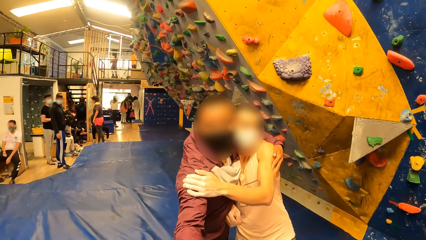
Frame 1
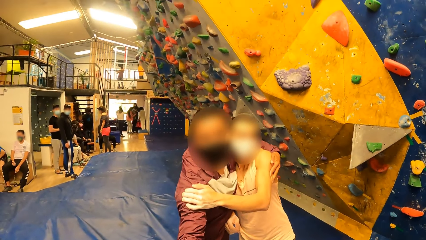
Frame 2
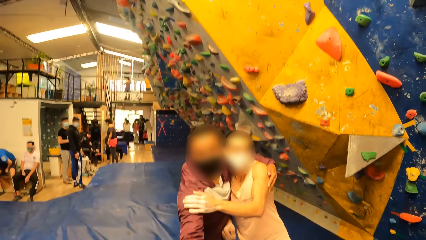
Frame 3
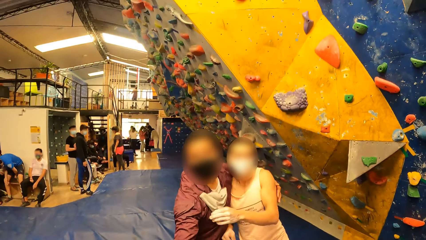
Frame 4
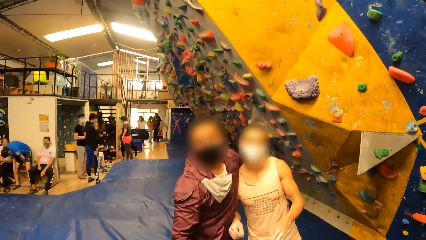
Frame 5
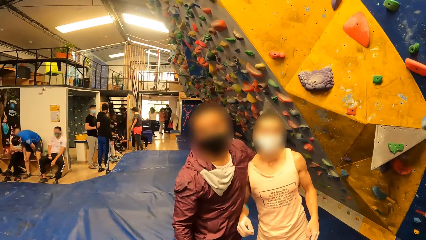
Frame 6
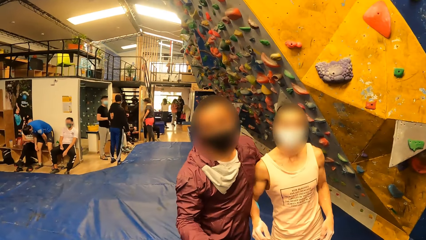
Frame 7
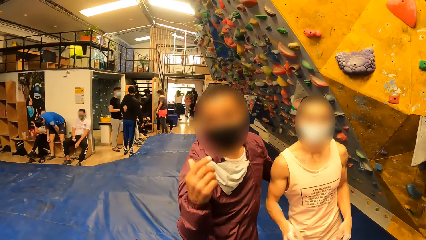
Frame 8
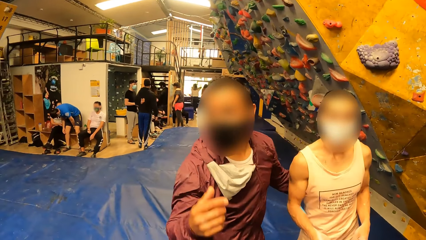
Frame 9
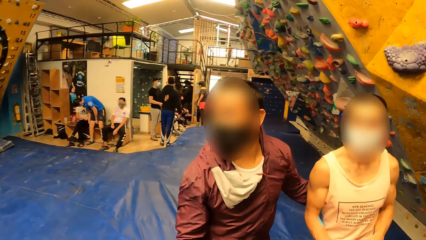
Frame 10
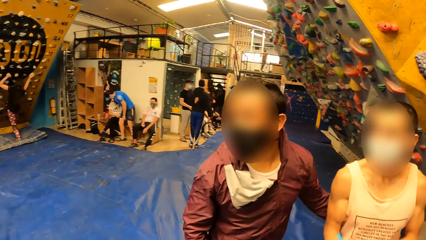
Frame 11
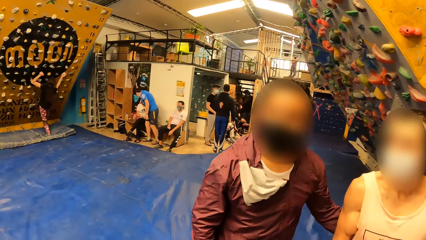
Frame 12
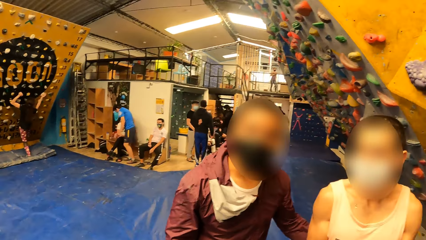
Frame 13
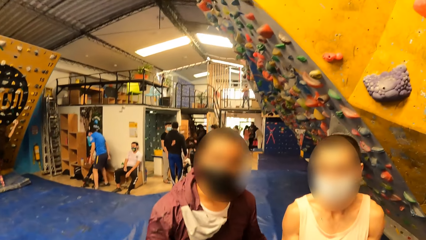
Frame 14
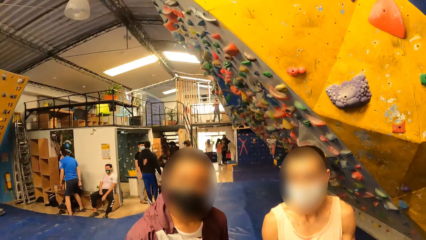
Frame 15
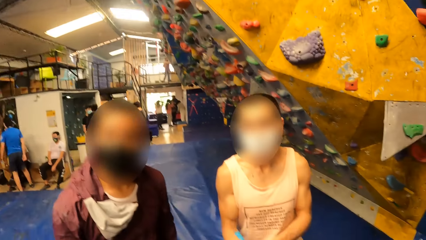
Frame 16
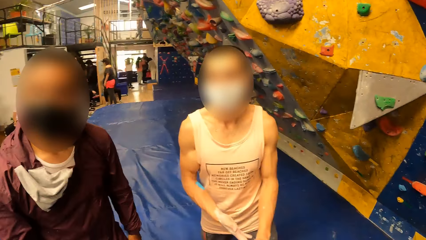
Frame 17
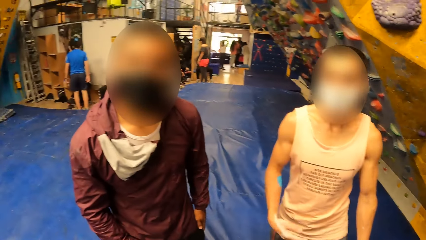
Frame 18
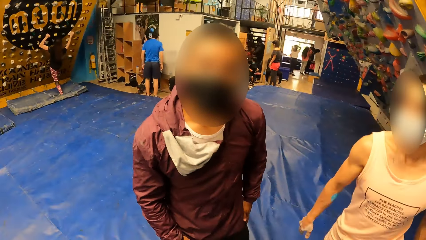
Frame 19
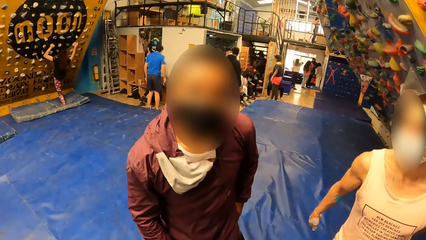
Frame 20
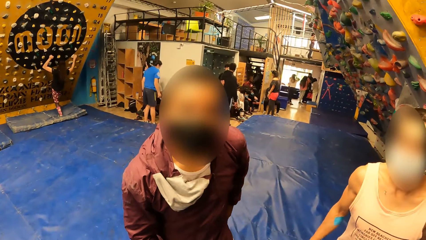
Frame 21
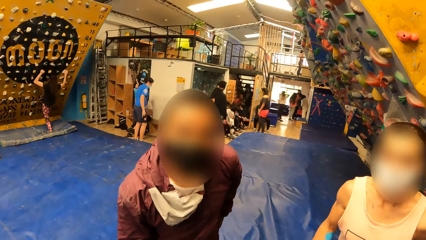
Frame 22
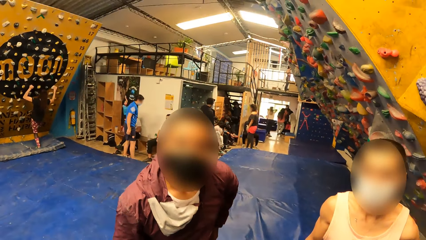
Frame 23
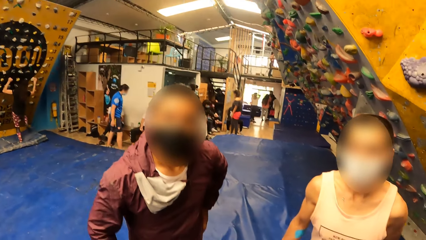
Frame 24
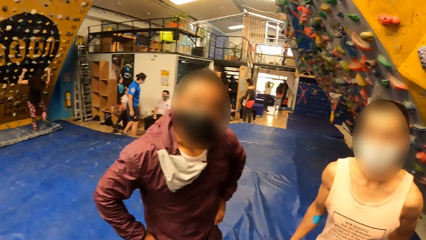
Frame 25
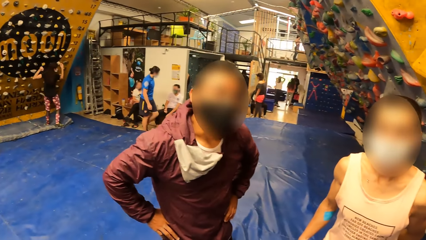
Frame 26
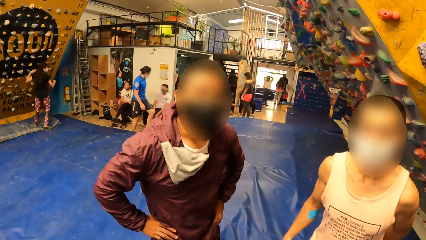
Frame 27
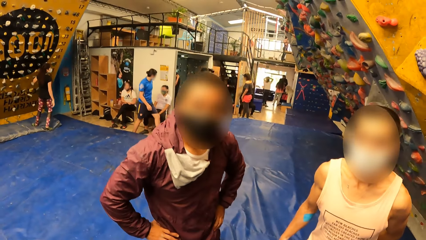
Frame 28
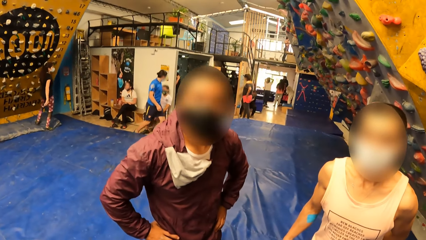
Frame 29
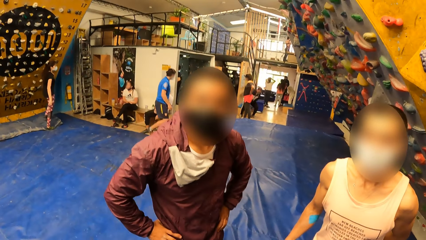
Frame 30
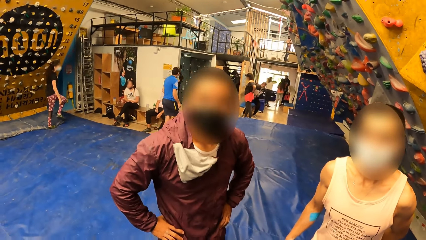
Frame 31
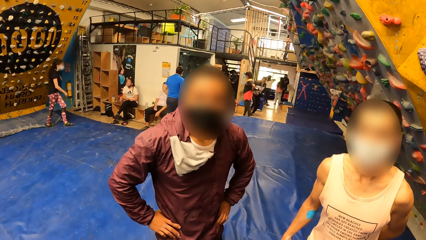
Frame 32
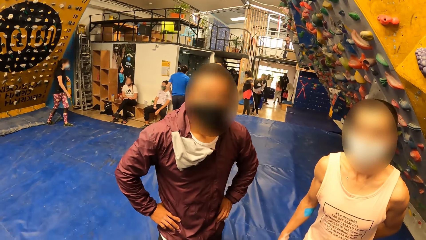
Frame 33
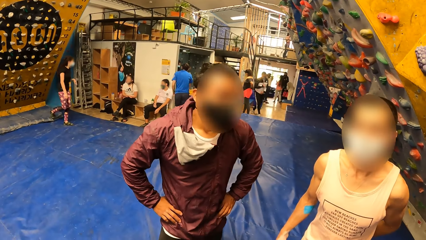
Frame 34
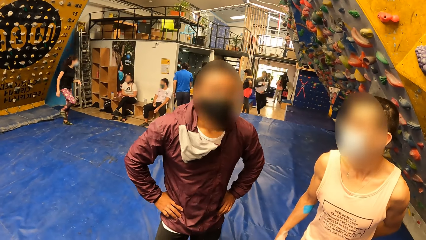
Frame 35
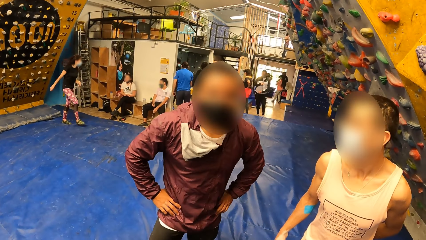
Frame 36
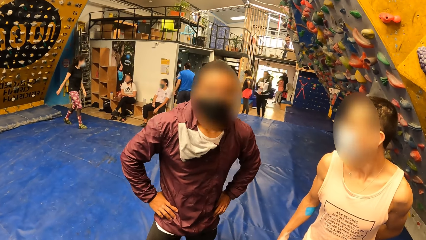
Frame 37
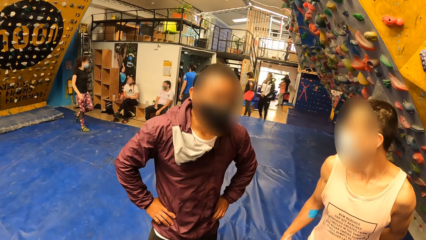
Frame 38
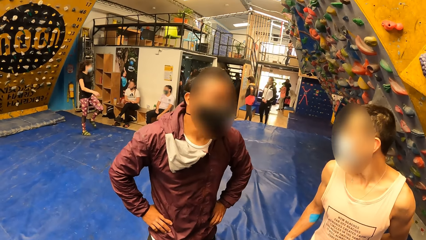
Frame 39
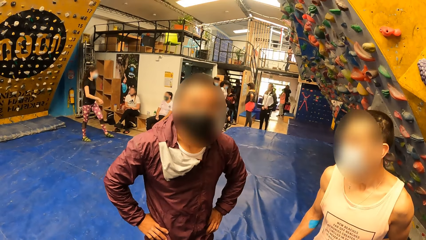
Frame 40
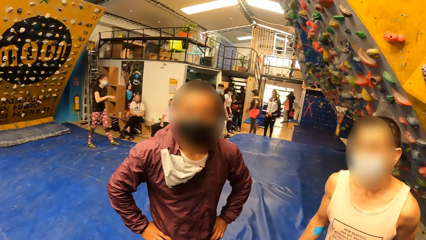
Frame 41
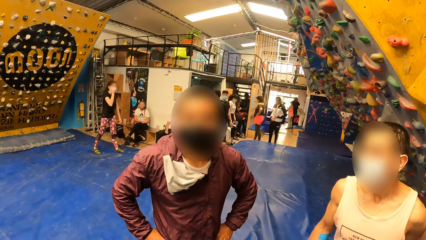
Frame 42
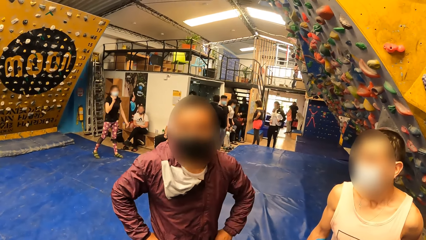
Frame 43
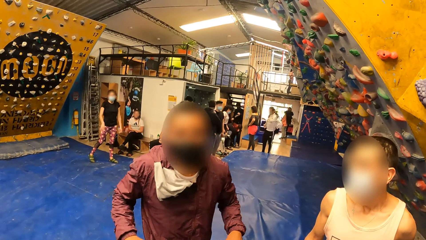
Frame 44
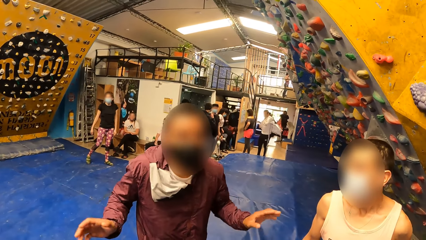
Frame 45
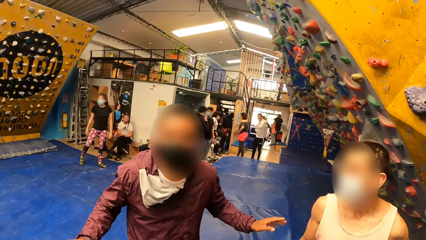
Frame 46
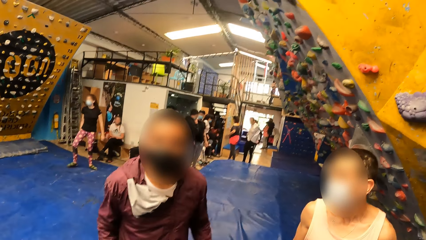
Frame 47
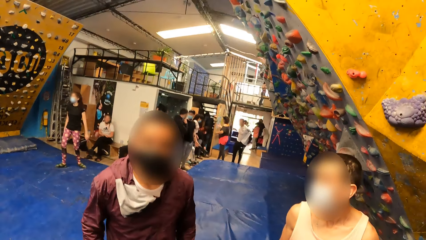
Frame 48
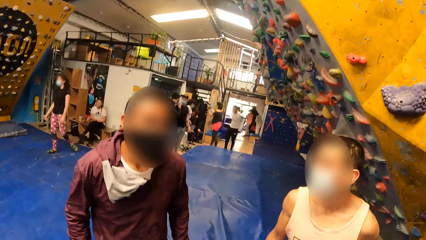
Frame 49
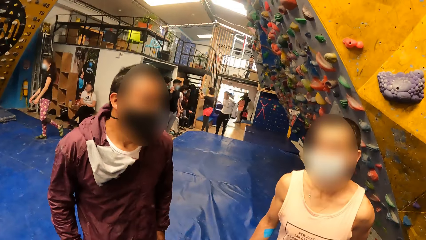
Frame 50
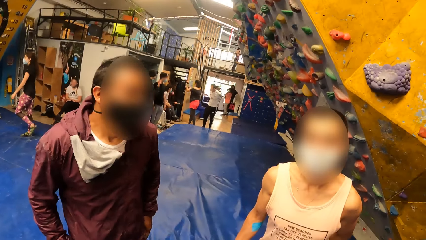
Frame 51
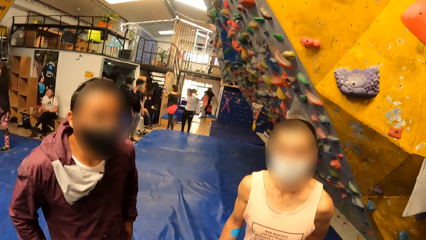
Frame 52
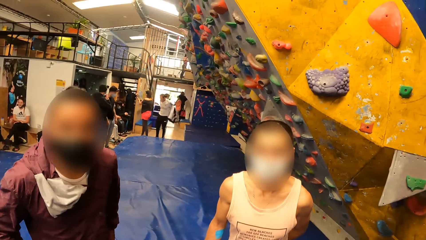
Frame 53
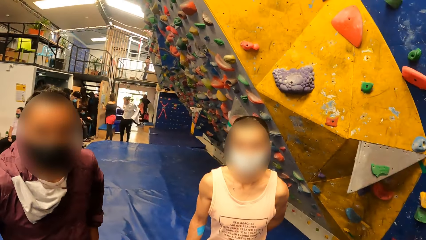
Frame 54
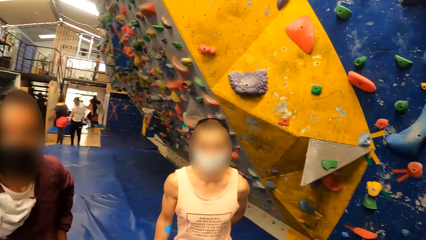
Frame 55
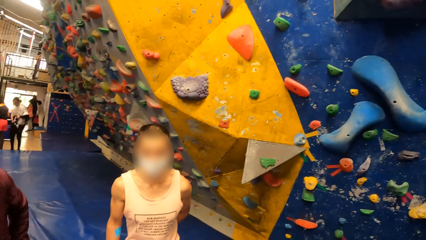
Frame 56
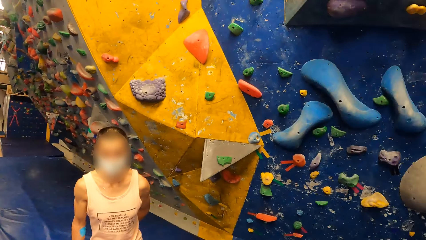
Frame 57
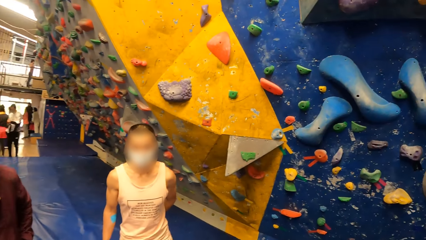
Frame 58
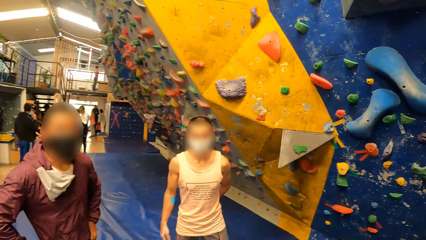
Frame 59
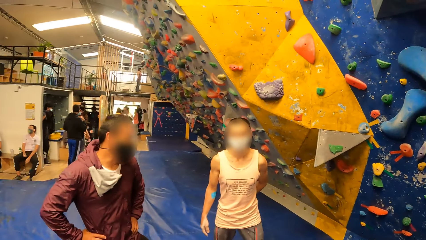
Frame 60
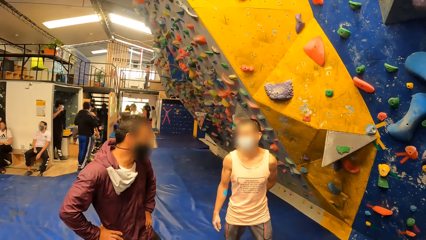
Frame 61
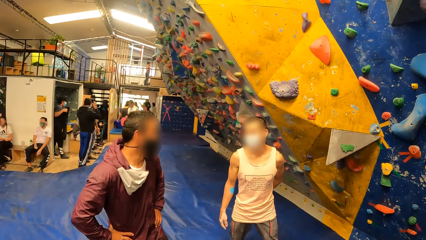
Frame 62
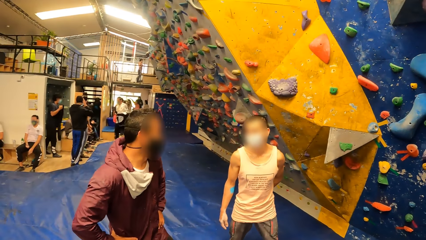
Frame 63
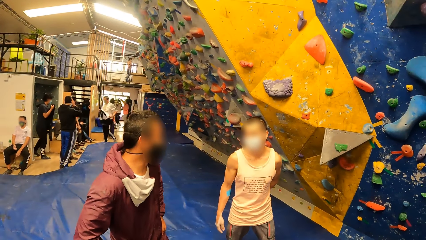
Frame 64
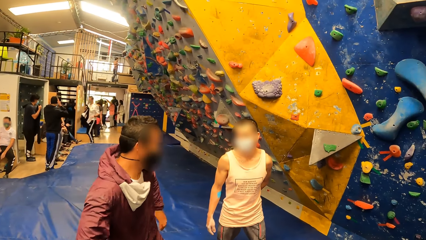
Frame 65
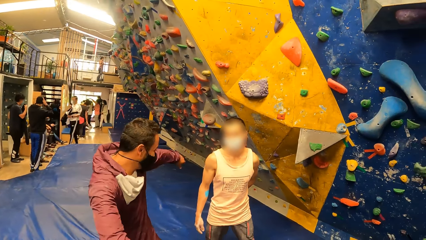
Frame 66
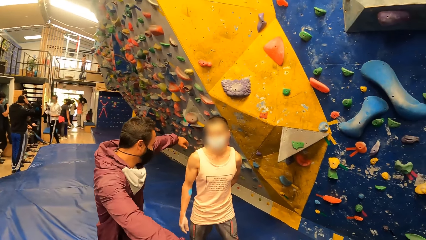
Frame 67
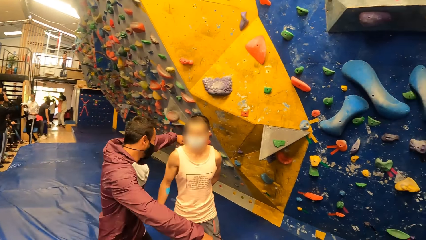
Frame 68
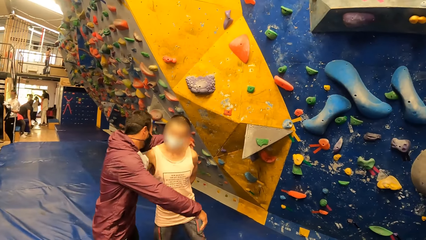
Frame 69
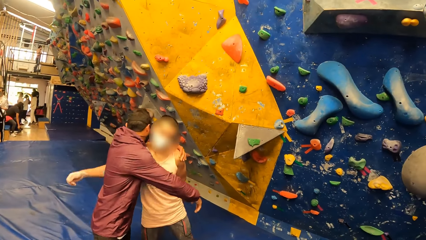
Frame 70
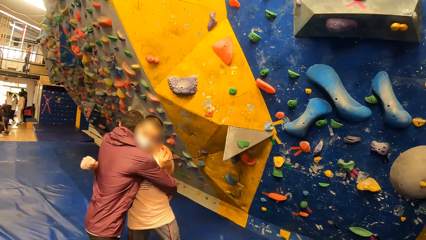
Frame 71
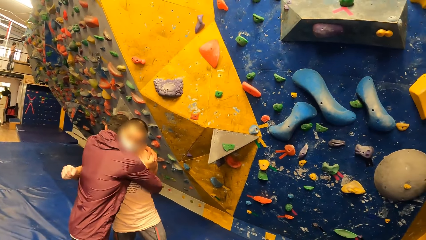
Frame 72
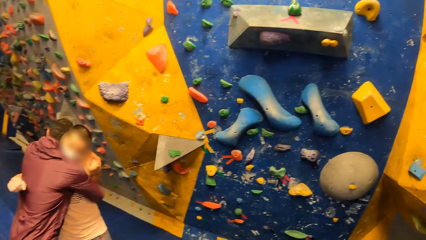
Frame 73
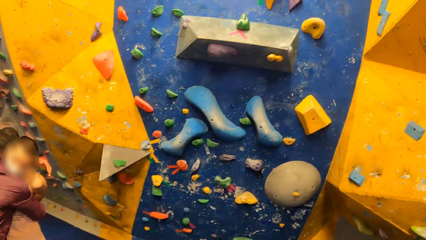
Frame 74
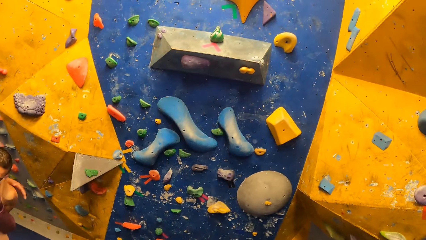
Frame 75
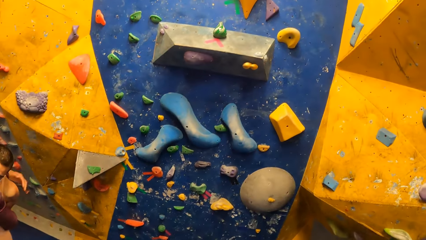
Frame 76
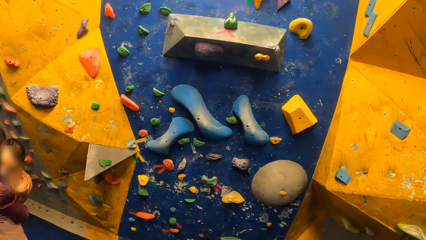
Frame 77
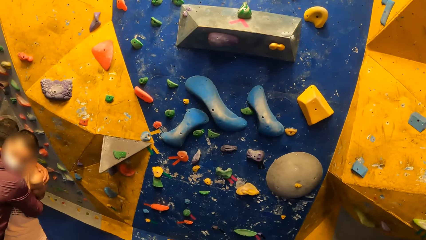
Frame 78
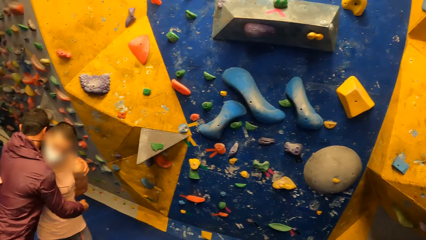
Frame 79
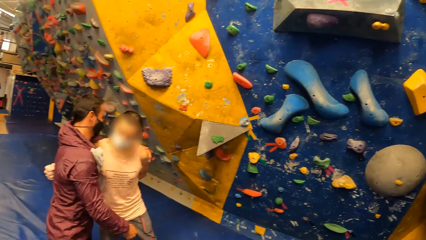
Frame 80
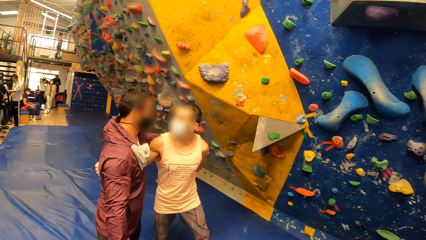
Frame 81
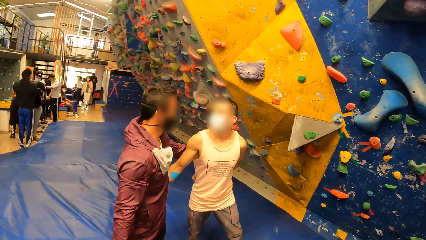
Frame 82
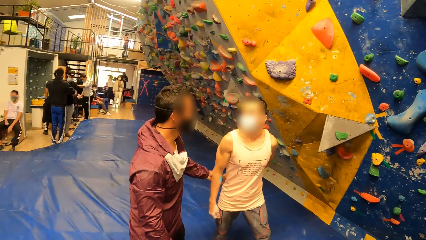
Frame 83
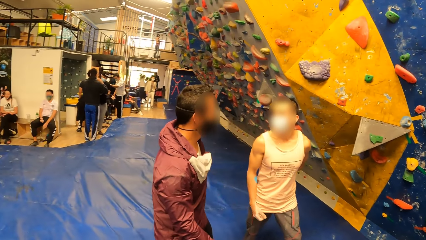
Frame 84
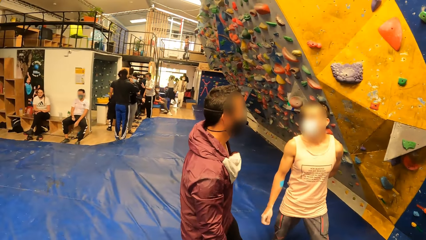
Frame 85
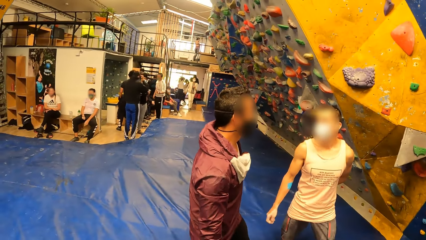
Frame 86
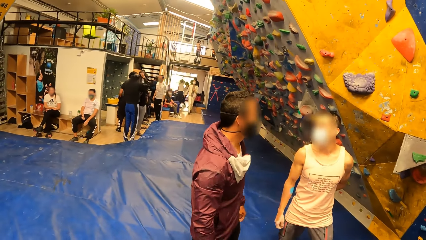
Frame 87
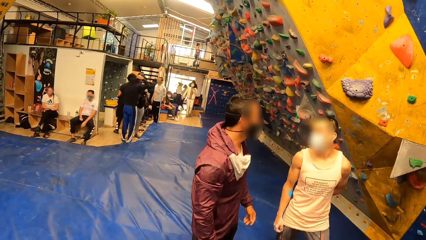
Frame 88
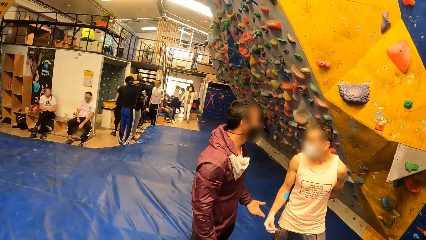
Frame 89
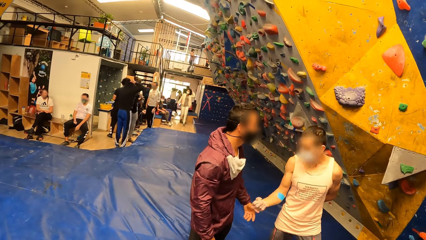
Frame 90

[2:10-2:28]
The camera wearer shakes his right hand with a man. He interacts with the man. He interacts with two men. A man does a hand gesture. The first man hugs another man. The first man converses with the other man.
